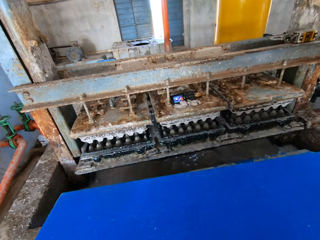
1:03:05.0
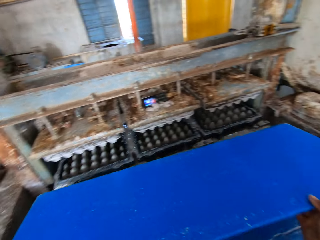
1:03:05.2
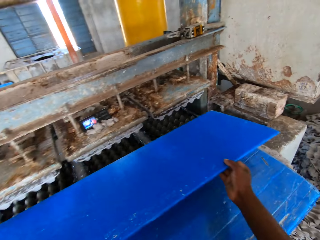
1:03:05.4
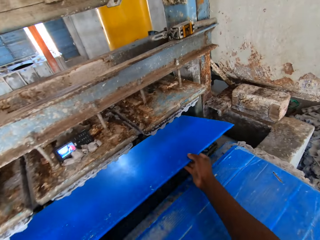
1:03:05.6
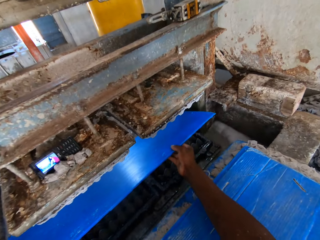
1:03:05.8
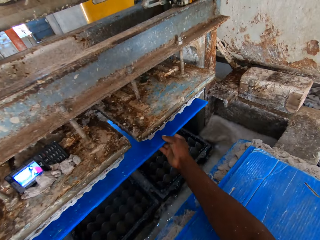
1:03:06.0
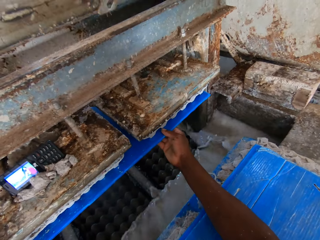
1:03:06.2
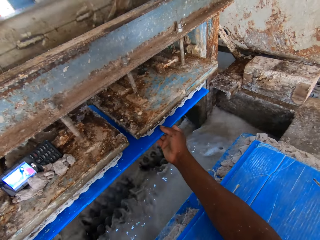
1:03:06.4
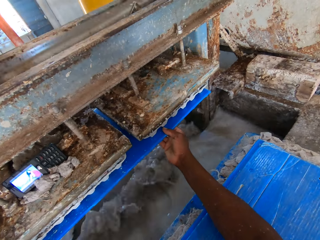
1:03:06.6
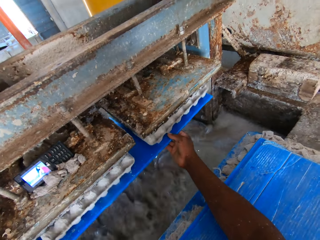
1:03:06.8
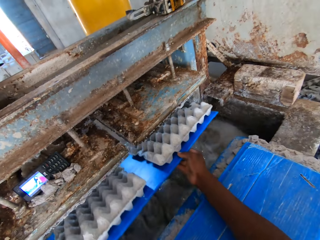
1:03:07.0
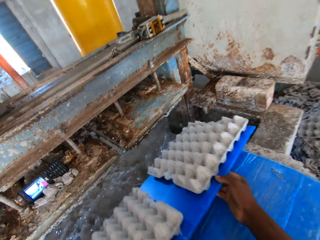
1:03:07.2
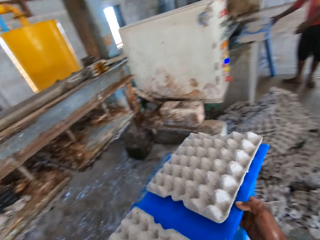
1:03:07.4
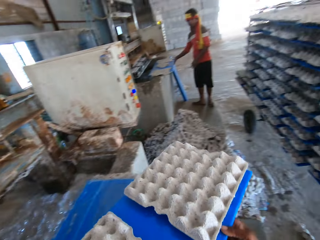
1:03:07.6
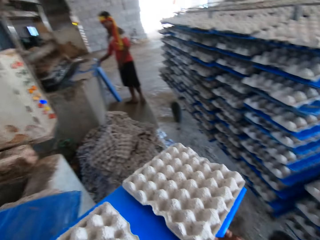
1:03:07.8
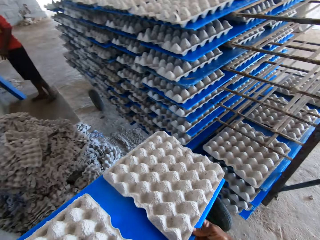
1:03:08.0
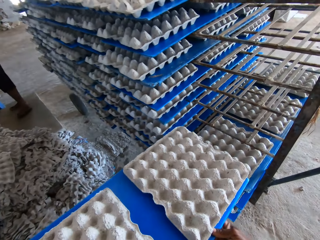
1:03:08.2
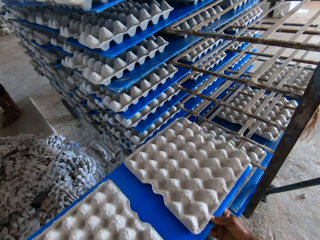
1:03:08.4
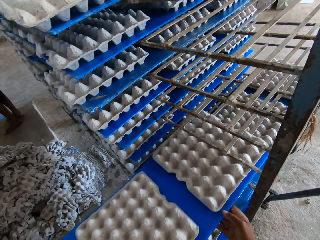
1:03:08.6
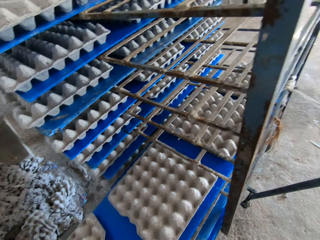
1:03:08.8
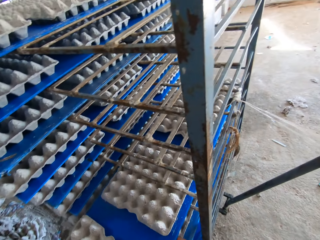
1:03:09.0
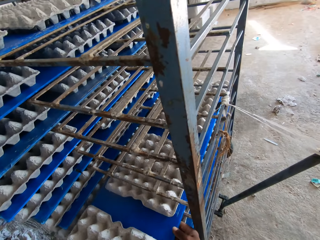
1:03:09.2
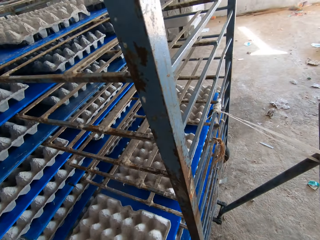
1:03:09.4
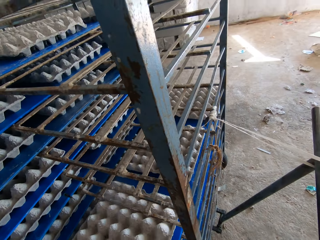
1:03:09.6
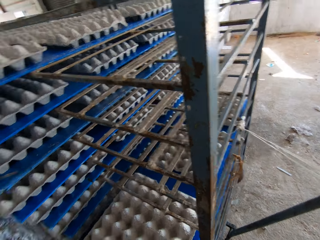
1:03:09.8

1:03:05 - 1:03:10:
The camera wearer picks the tray from the pavement with both hands. They place the tray under the crate molder with both hands. They collect egg trays. They bring out some crates from the crate molder with the tray in both hands. They place the tray of crates in the crate rack with both hands.

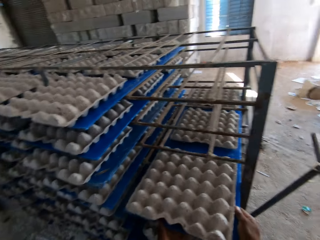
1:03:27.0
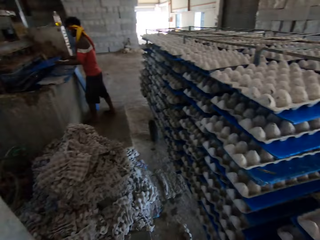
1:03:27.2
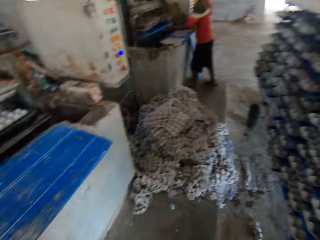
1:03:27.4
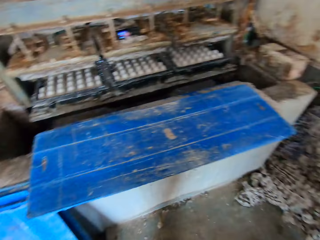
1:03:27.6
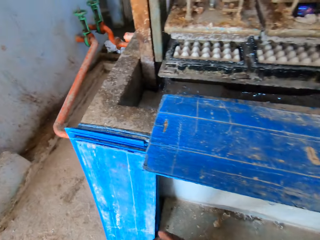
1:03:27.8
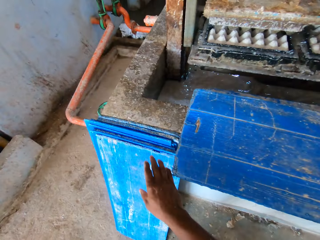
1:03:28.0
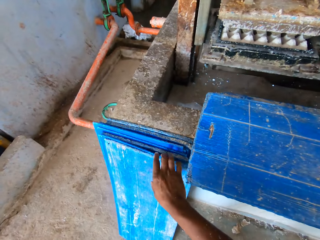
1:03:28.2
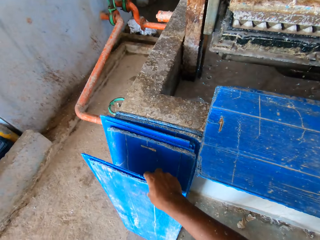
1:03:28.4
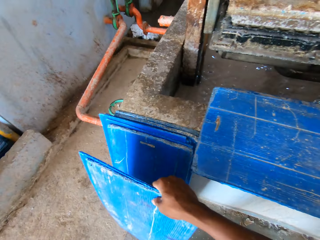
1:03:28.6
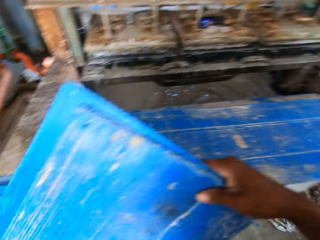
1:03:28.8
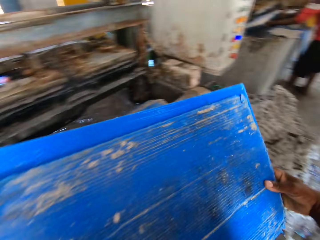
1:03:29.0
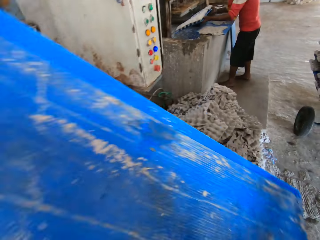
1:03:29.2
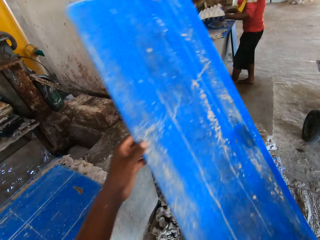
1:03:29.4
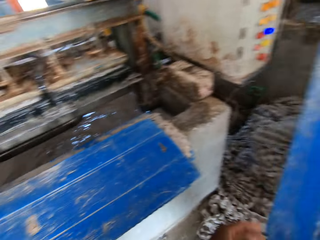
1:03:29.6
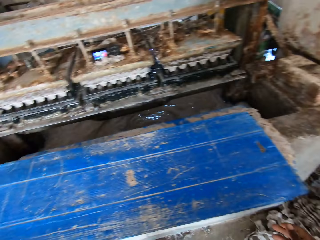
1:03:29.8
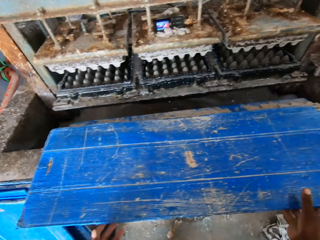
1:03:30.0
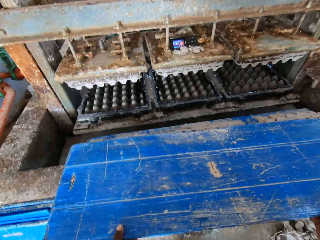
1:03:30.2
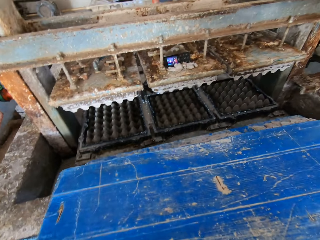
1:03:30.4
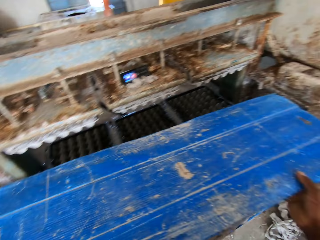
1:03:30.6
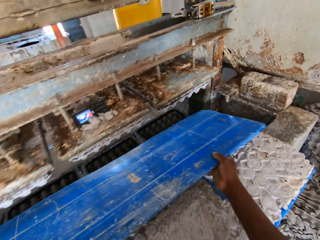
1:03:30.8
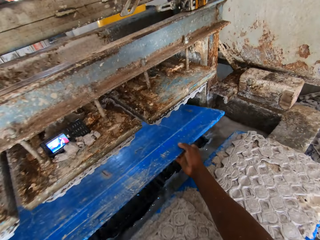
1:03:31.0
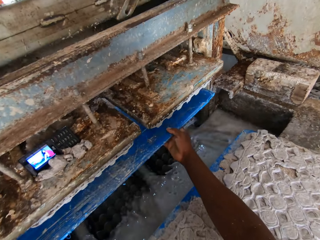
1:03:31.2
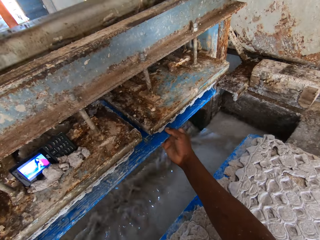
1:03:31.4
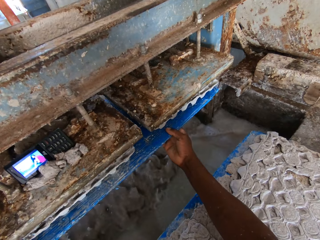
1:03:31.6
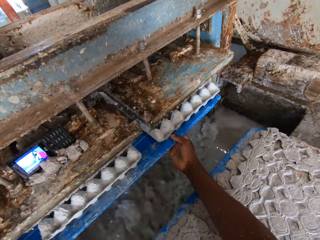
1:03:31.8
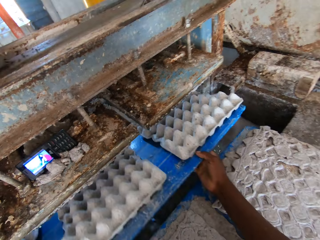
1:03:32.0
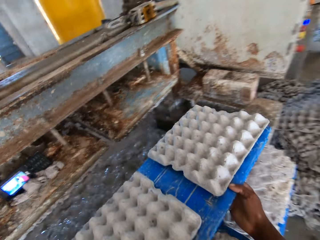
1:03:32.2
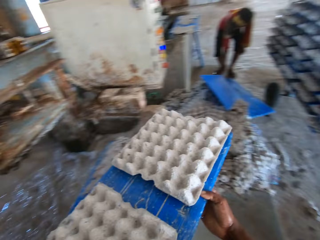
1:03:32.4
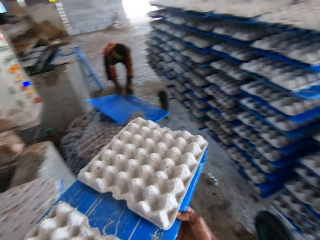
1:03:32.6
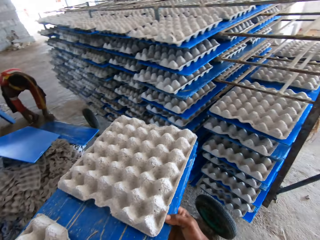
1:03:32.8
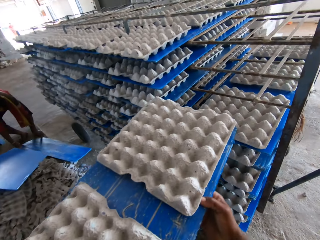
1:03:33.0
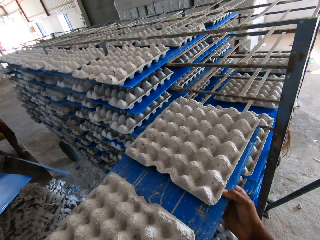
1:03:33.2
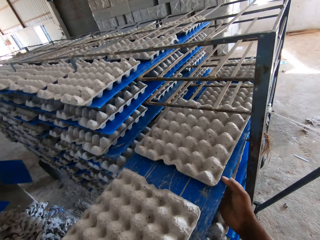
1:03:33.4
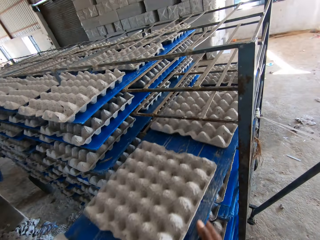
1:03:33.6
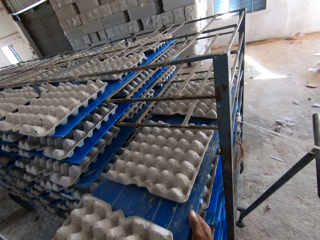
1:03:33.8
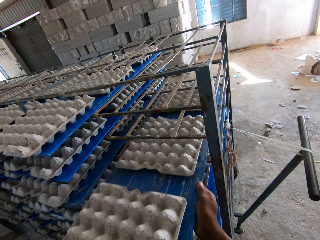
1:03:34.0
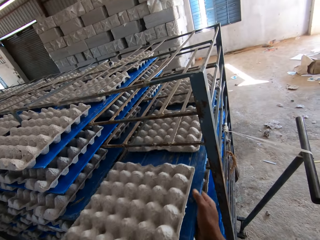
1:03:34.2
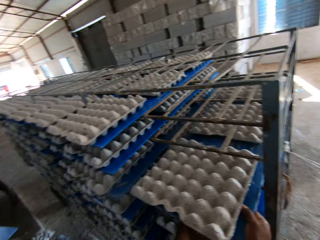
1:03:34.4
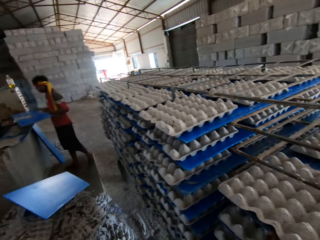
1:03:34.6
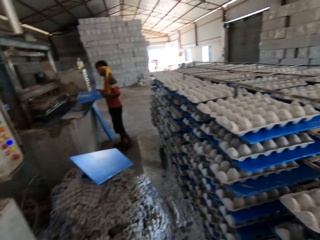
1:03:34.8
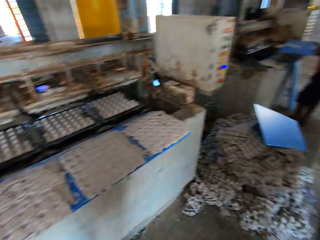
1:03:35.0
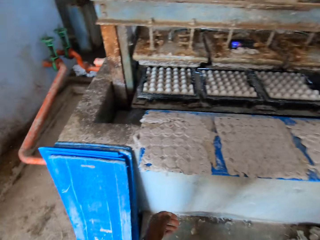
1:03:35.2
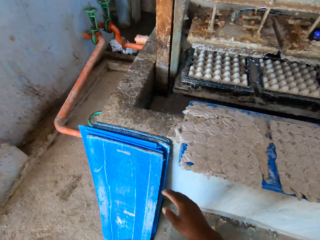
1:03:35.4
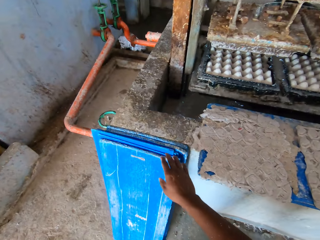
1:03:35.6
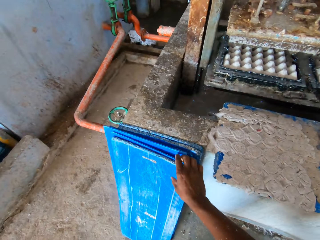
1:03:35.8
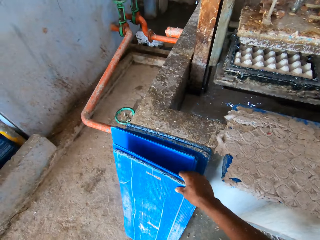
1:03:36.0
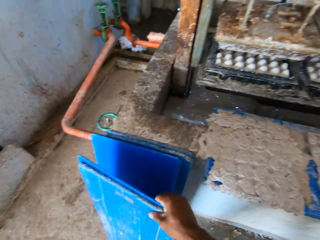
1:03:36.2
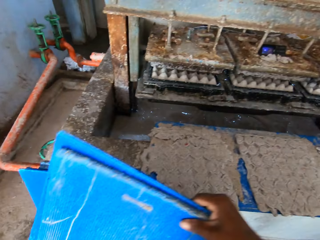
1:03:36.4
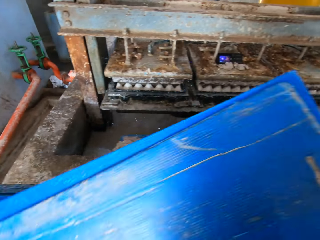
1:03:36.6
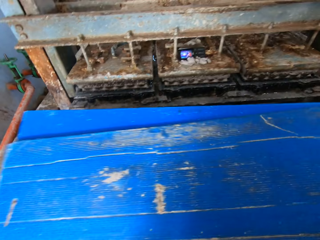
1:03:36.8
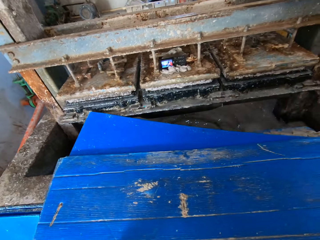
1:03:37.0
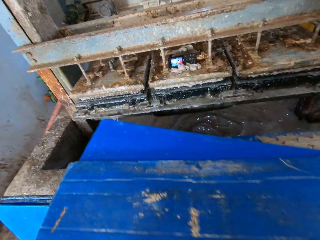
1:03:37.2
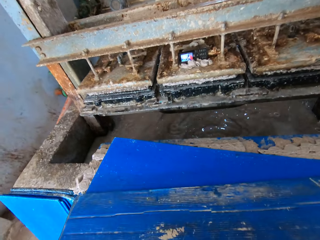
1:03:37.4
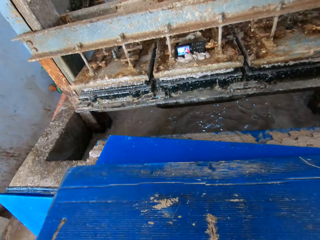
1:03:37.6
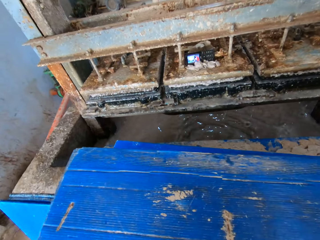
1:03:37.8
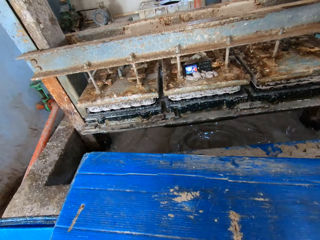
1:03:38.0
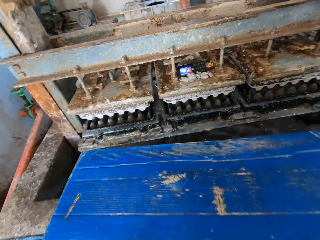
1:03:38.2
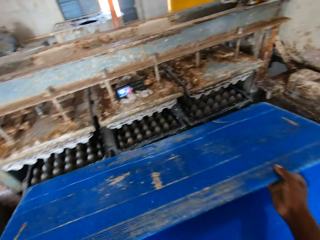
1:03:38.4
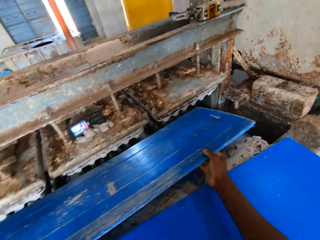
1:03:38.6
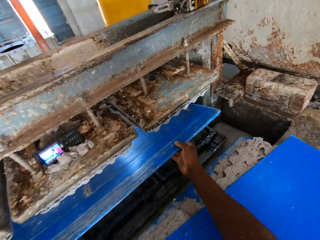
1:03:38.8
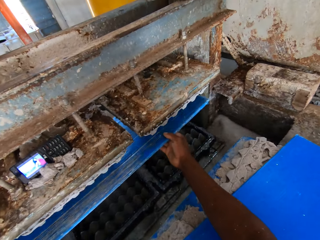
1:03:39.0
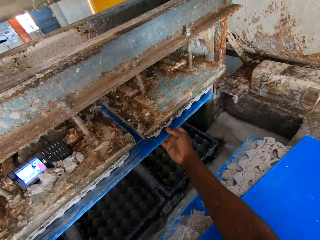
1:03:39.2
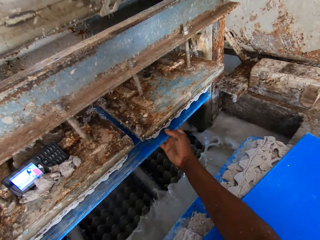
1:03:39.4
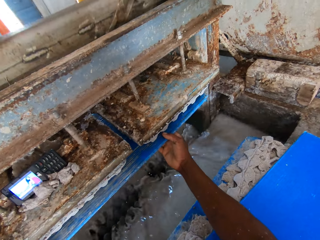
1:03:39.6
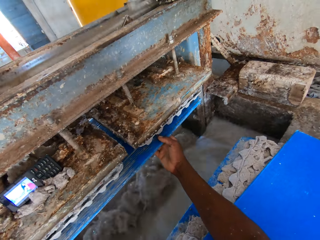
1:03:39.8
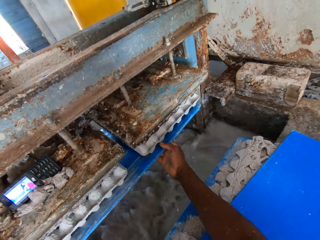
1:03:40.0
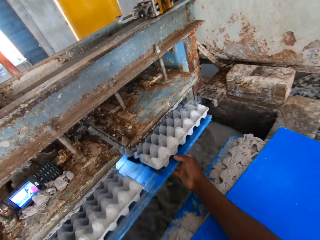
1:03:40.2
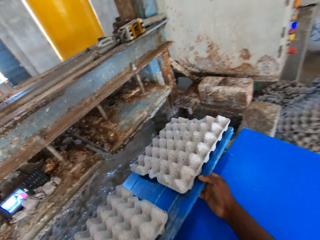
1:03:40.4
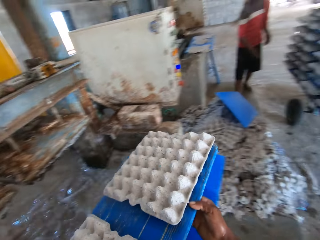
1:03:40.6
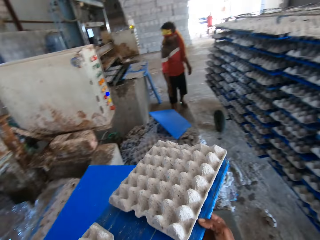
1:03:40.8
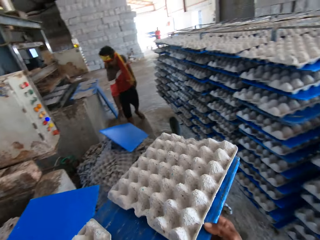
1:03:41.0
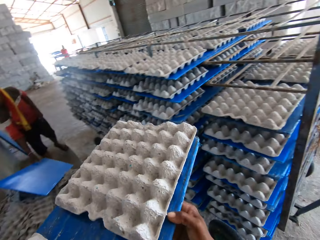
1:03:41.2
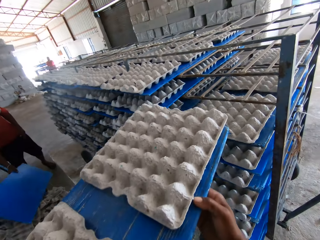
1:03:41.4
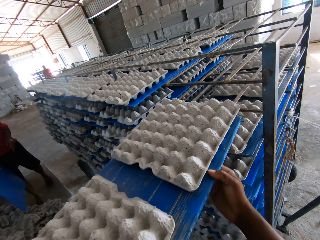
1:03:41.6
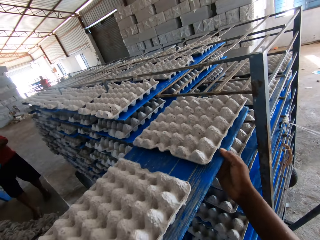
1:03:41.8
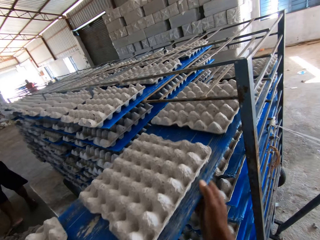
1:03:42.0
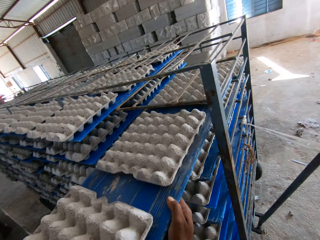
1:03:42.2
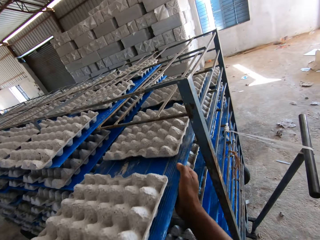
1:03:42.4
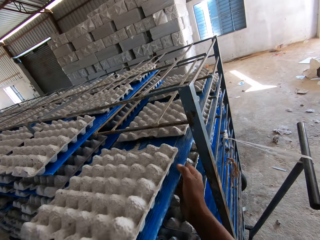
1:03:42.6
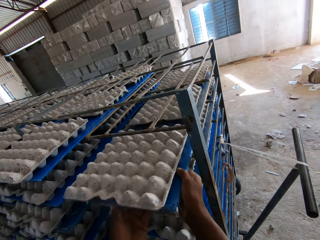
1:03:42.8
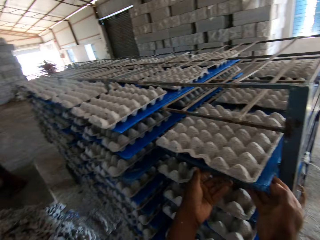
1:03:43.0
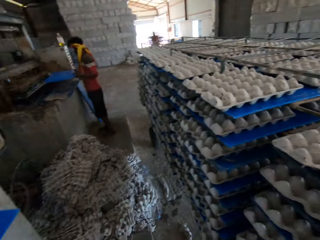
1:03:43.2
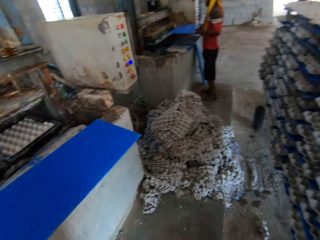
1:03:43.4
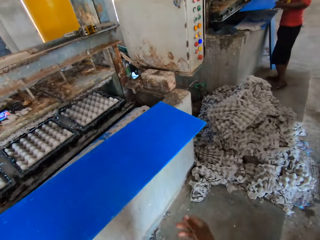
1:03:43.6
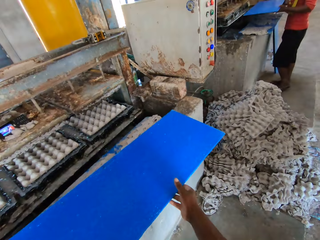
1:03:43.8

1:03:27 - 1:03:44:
The camera wearer picks some plastic sheets by the ledge on the floor with his right hand. A man removes the plastic sheet together with some egg trays on it from an egg tray machine with both hands. The camera wearer picks a plastic sheet on the plastic sheets on the ledge with both hands. He inserts the plastic sheet into the egg tray machine with both hands. He removes the plastic sheet together with some egg trays on it from the egg tray machine with both hands. The man picks a plastic sheet on the floor with both hands. The camera wearer slides the plastic sheet together with the egg trays in the rack with both hands. He picks some plastic sheets by the ledge on the floor with his right hand. He drops the plastic sheets on the ledge with both hands. He picks a plastic sheet on the plastic sheets on the ledge with both hands. He inserts the plastic sheet into the egg tray machine with both hands. He removes the plastic sheet together with some egg trays on it from the egg tray machine with both hands. The man picks a plastic sheet on some egg trays on the floor with his right hand. The camera wearer slides the plastic sheet together with the egg trays in the rack with both hands.
